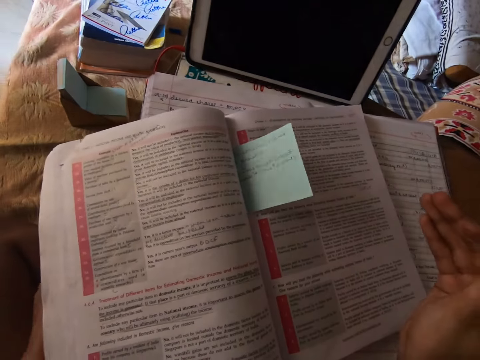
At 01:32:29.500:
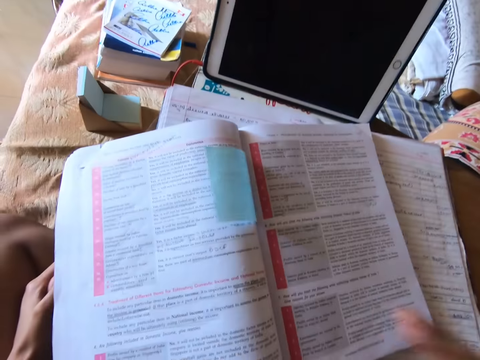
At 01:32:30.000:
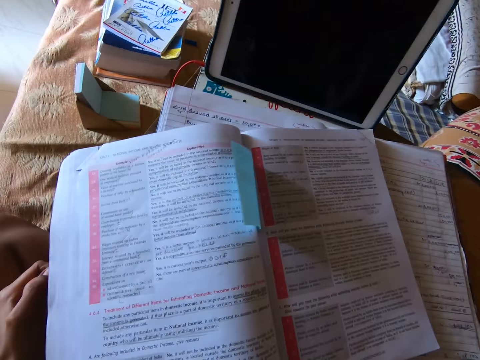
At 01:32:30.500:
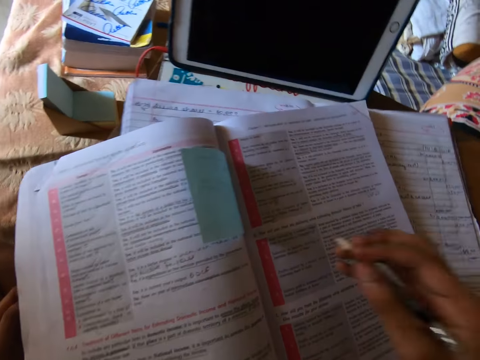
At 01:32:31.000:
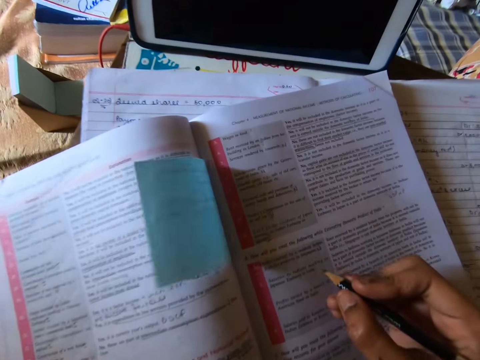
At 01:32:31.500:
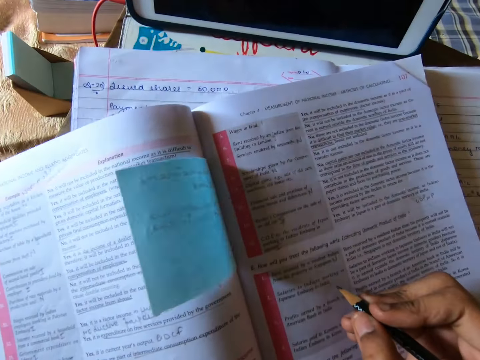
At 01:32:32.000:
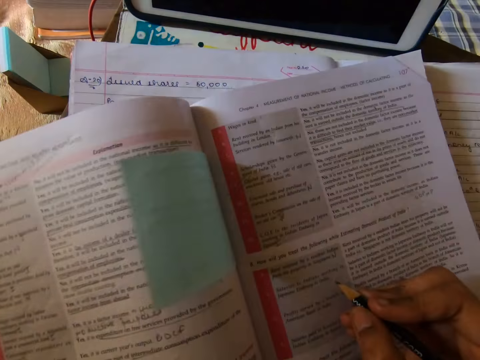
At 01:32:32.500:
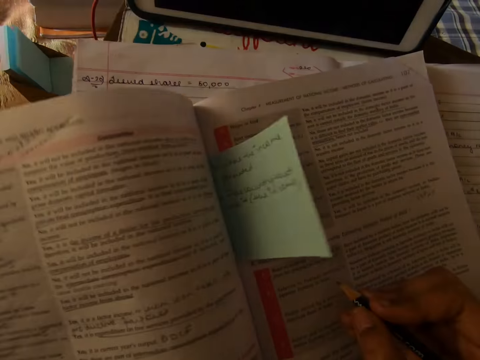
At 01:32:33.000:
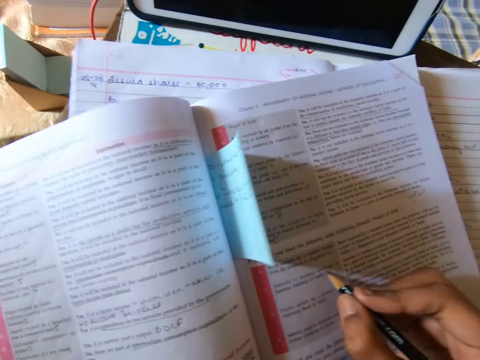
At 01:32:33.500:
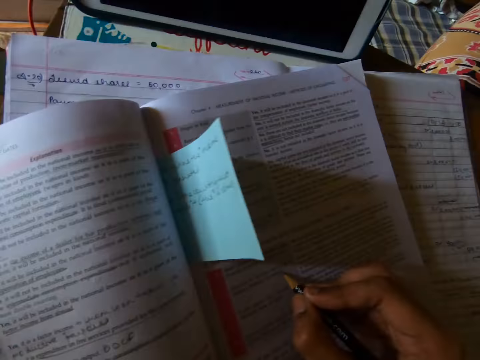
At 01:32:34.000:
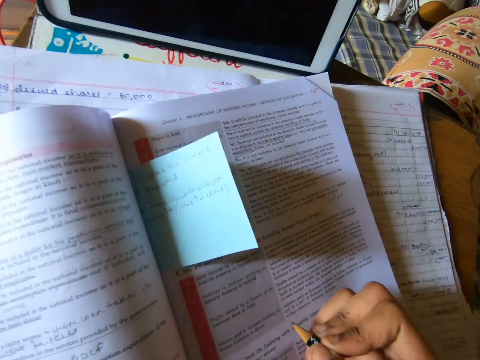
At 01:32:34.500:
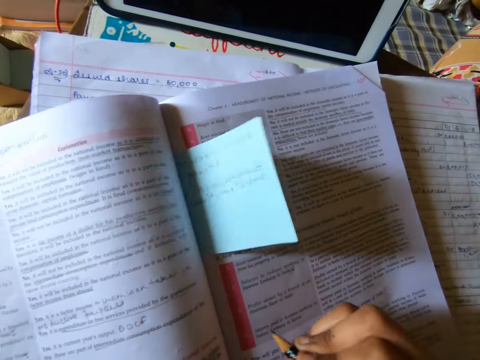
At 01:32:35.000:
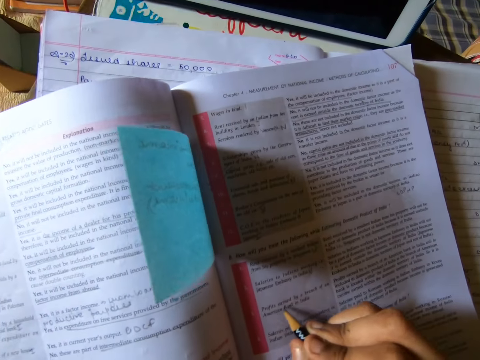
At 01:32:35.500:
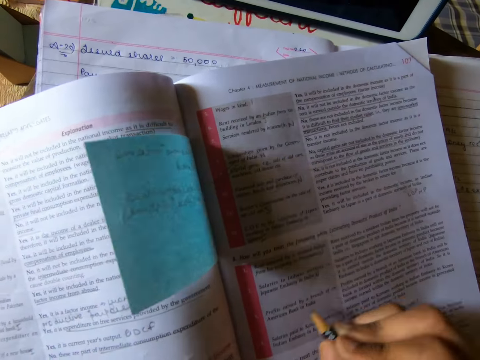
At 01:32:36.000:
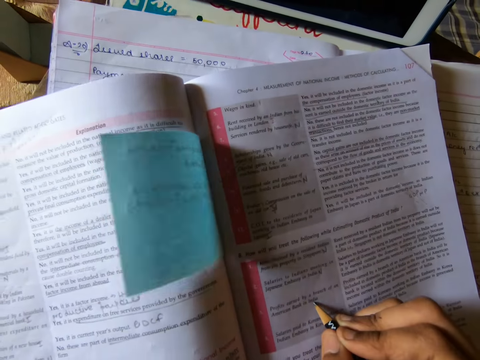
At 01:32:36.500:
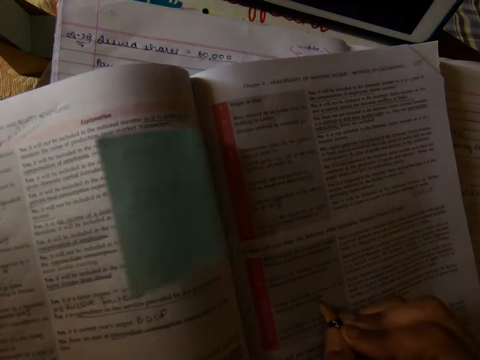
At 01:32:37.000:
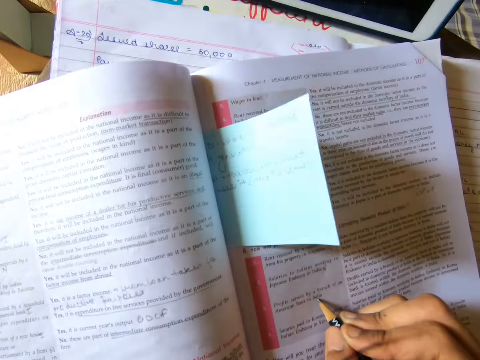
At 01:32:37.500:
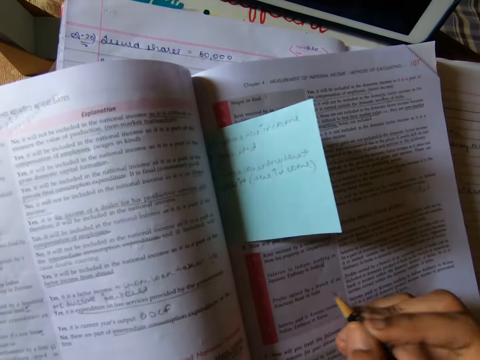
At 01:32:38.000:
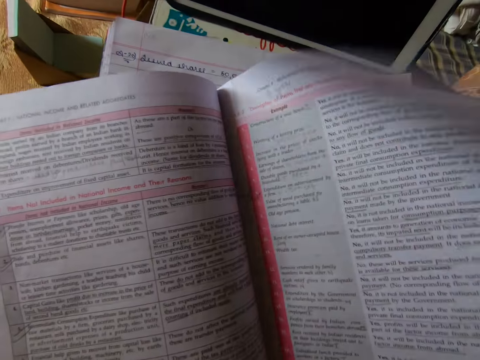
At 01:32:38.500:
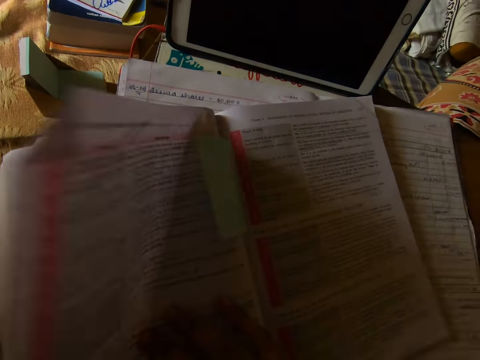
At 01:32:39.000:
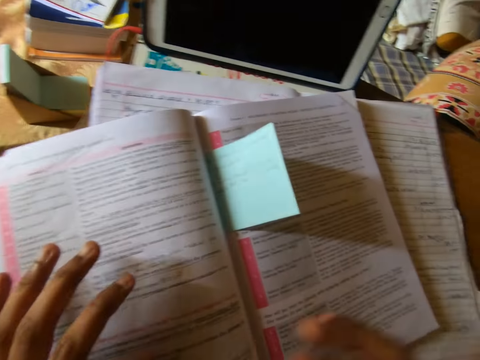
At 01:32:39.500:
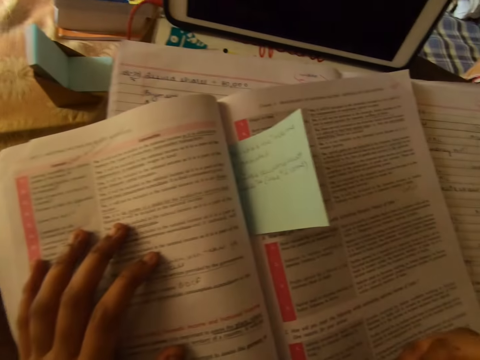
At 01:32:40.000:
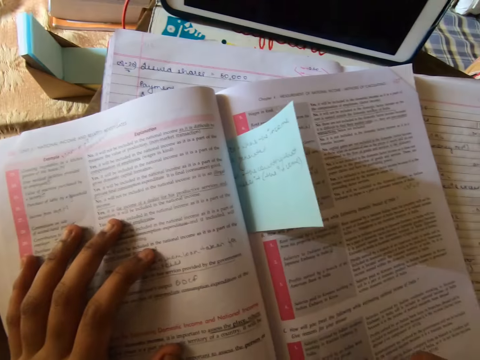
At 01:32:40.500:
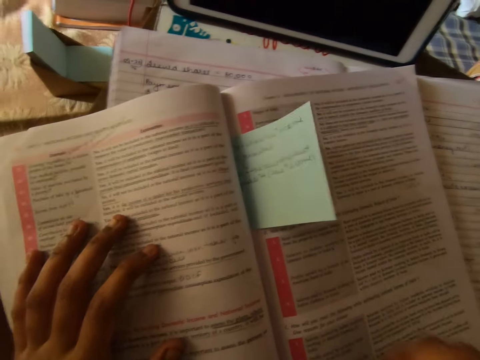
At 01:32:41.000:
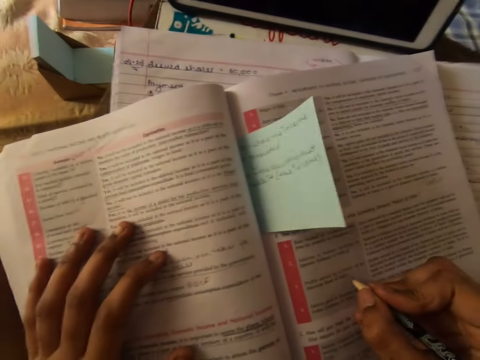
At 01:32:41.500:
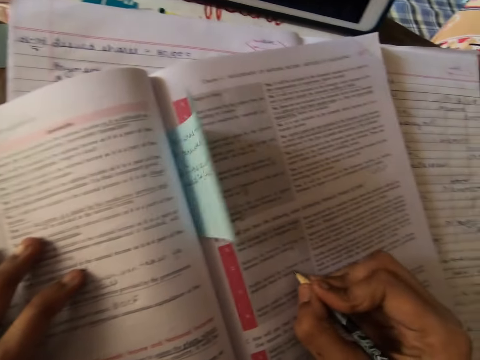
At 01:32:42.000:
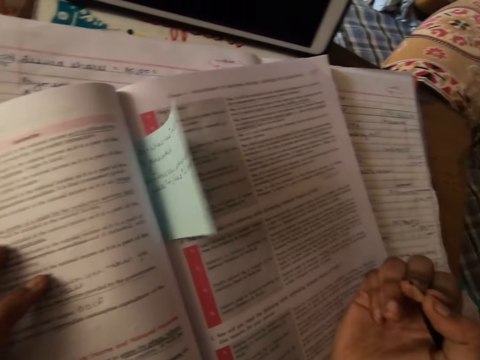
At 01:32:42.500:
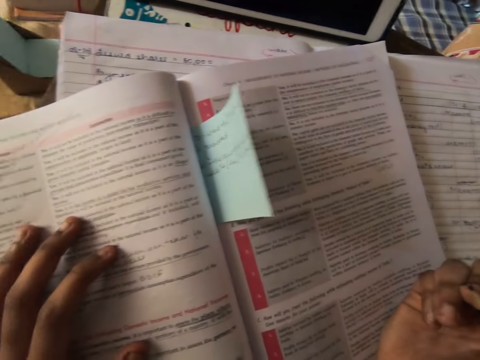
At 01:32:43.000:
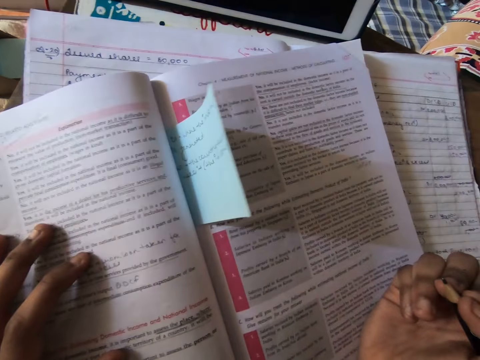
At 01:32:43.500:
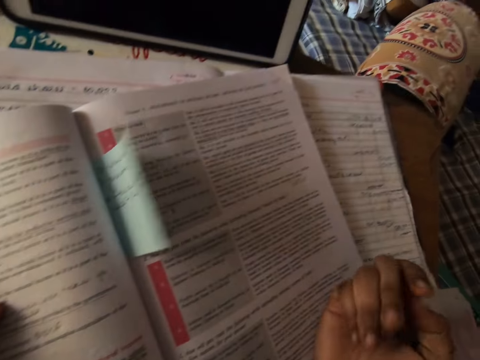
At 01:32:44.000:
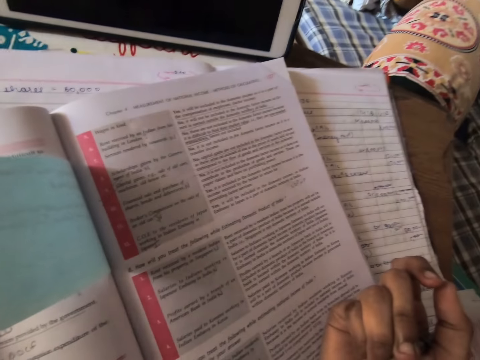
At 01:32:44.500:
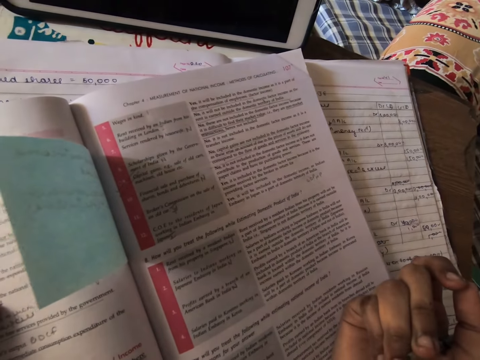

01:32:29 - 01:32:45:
The camera wearer flips the page of the textbook with her right hand. She writes on the textbook with the pencil in her right hand.

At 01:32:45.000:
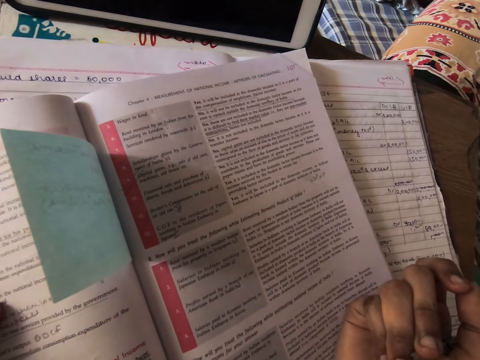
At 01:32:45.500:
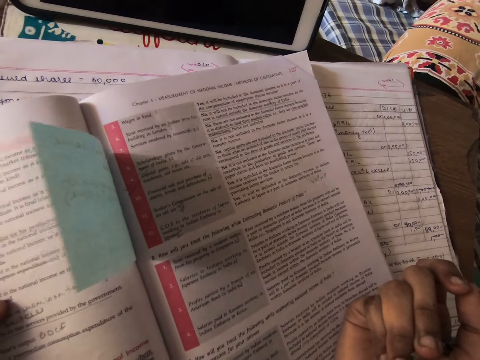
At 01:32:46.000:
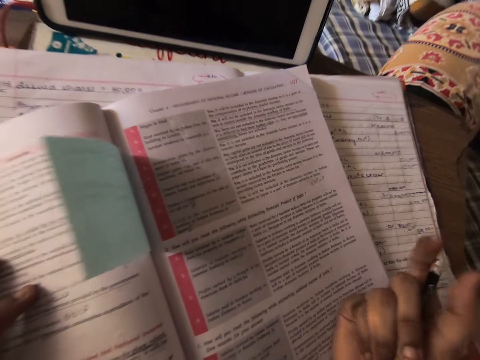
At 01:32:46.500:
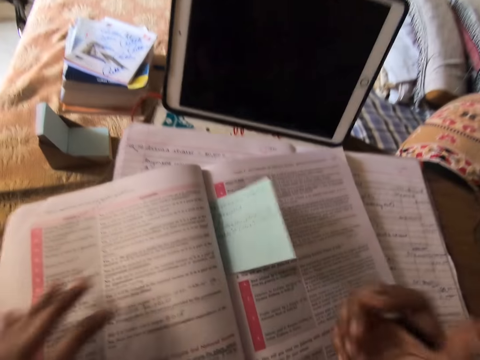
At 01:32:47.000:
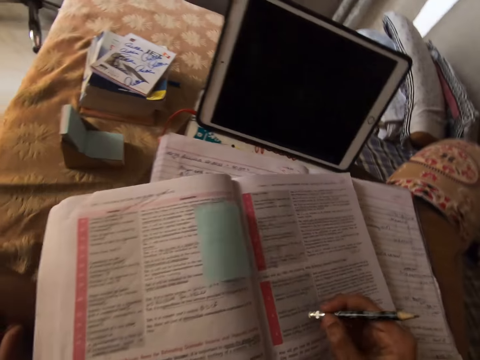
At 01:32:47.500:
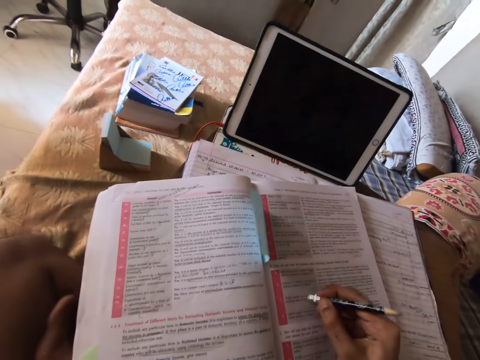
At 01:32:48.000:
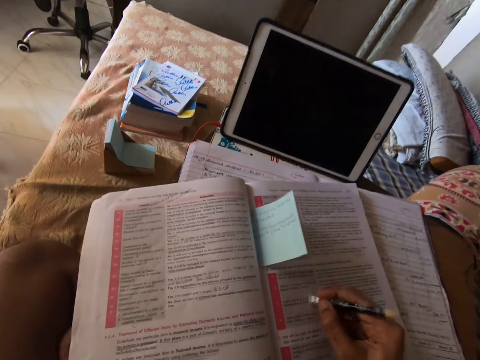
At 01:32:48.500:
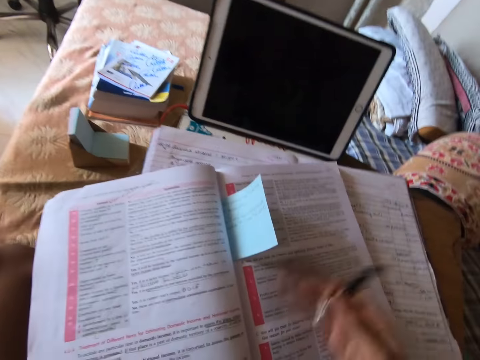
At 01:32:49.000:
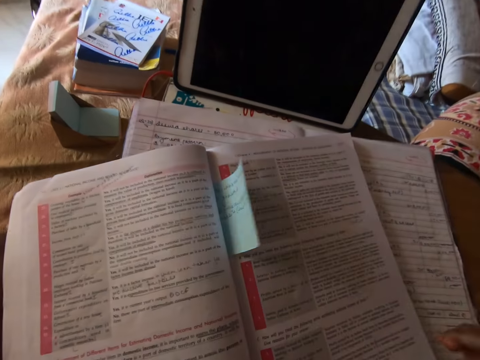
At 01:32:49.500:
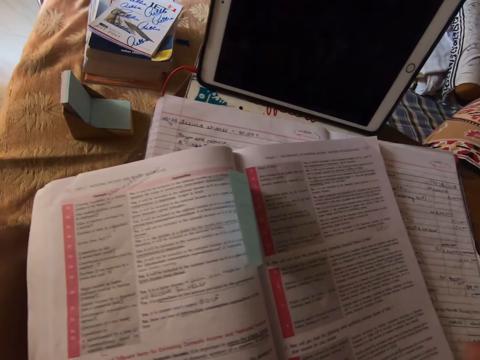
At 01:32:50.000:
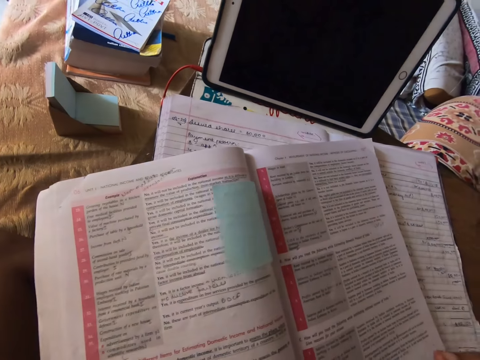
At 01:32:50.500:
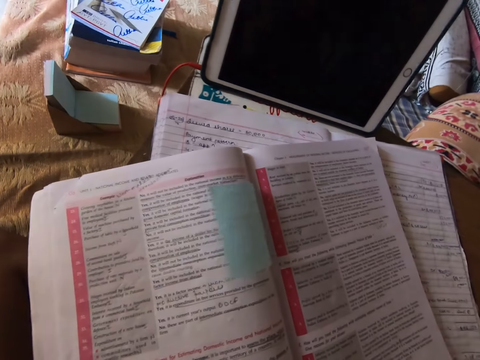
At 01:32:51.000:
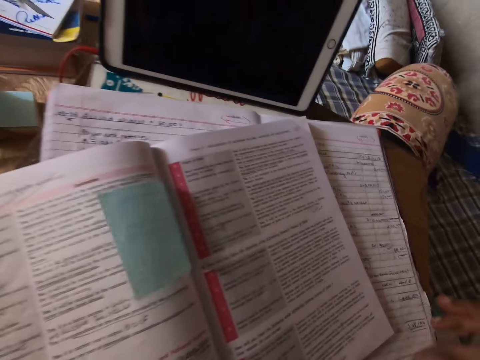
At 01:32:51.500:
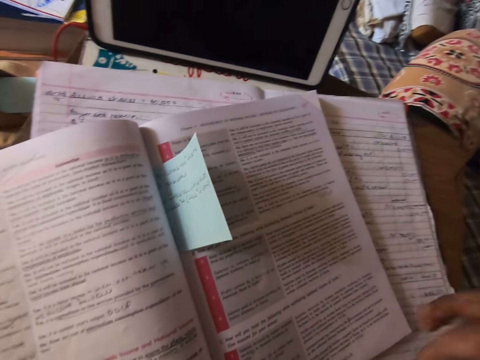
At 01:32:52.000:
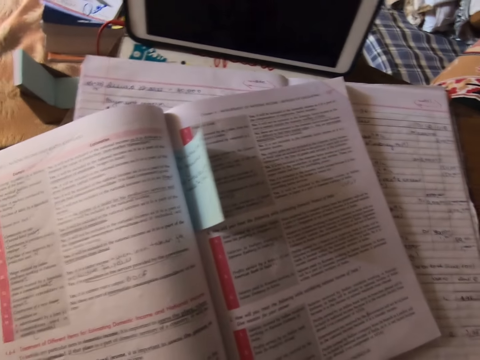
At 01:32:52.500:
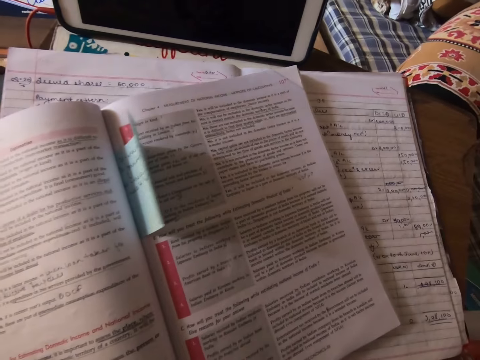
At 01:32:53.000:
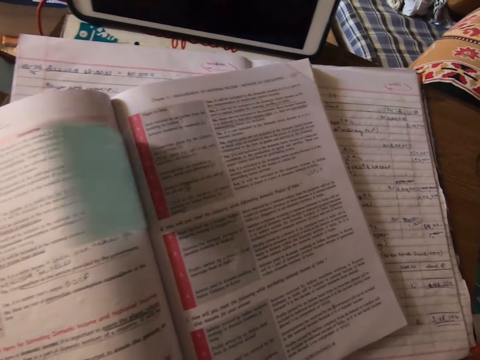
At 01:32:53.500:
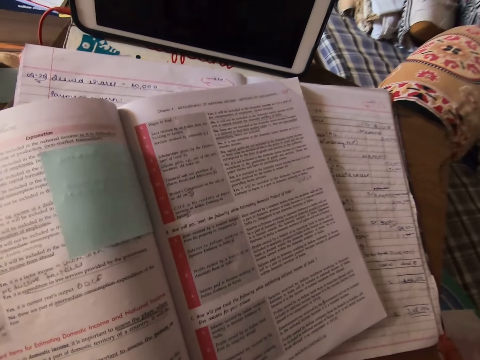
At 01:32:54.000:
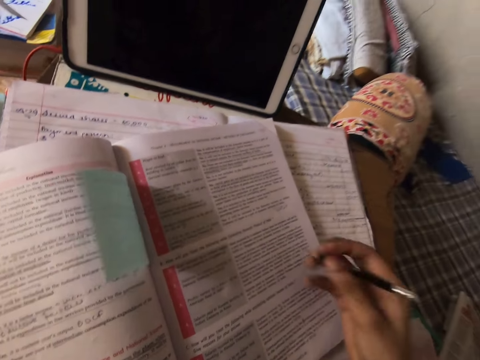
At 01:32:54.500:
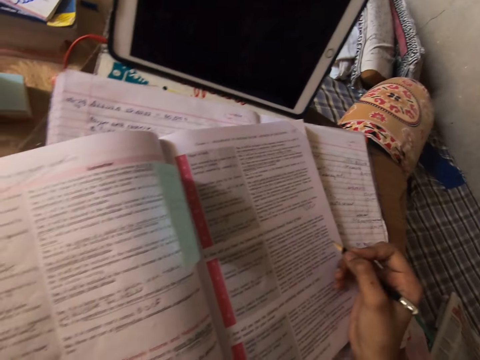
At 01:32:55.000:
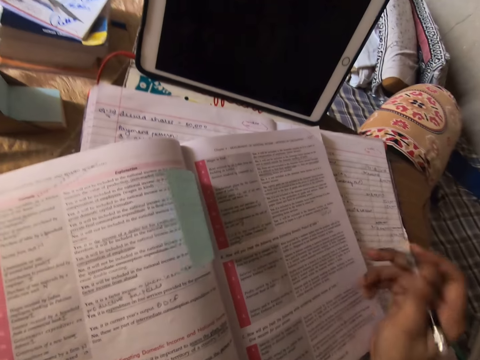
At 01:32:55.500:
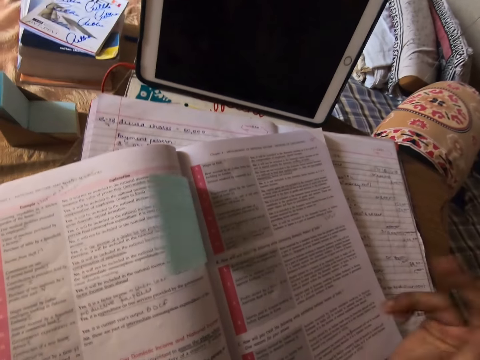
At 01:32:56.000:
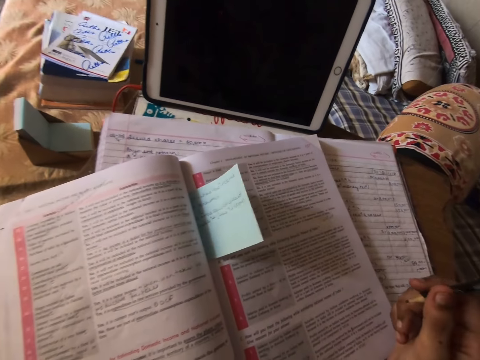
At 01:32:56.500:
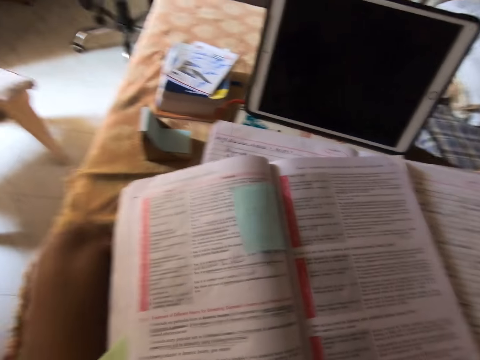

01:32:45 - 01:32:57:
The camera wearer applies the eraser in the pencil on the textbook.
